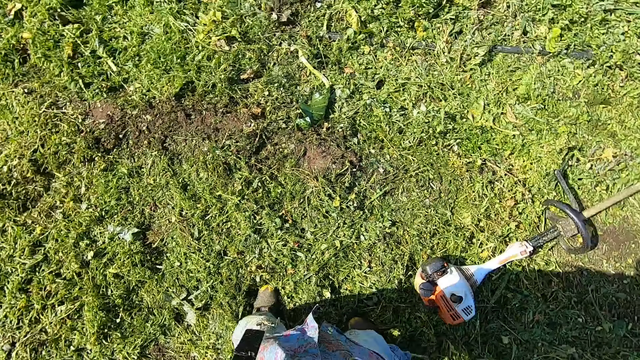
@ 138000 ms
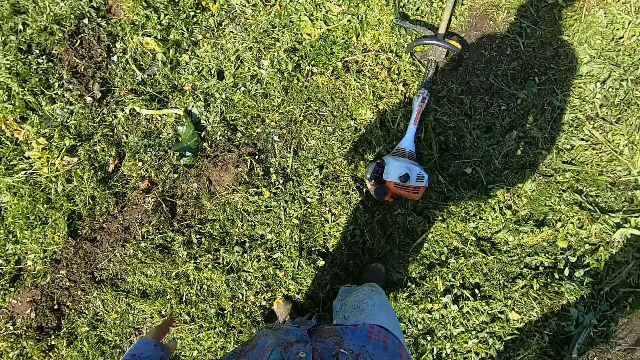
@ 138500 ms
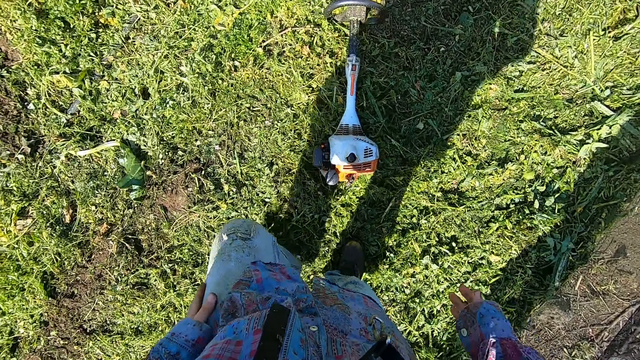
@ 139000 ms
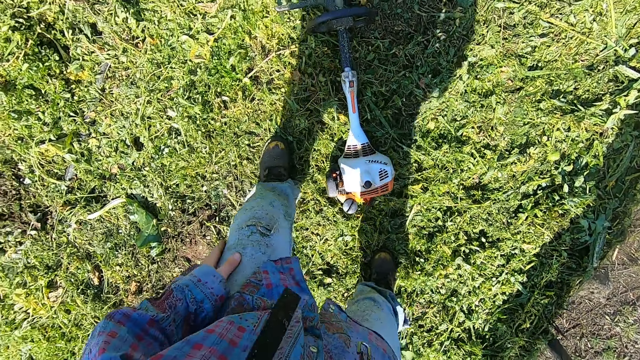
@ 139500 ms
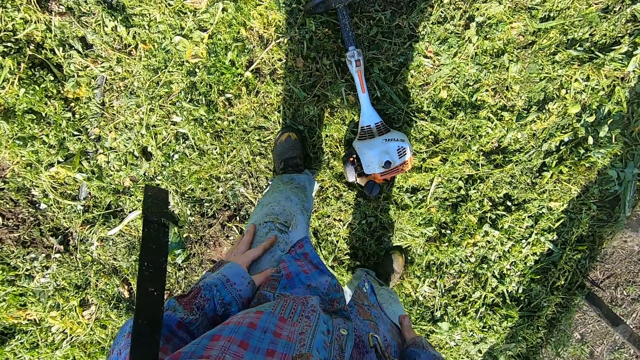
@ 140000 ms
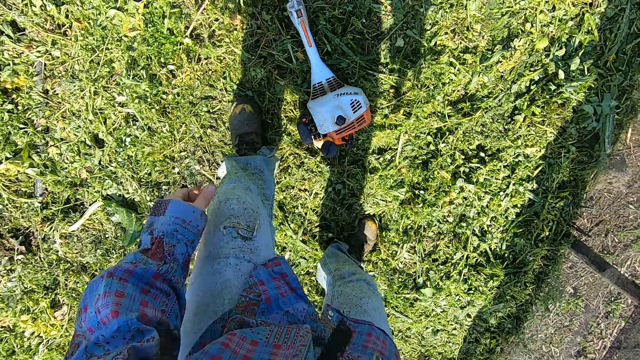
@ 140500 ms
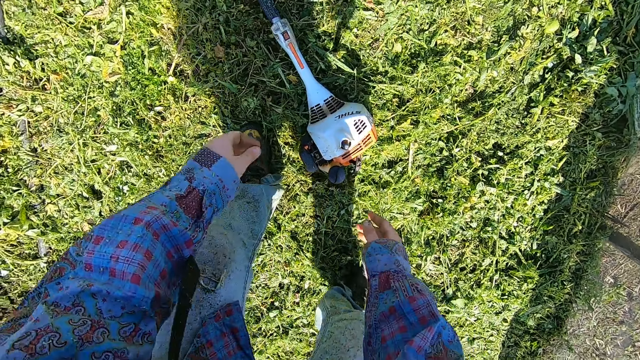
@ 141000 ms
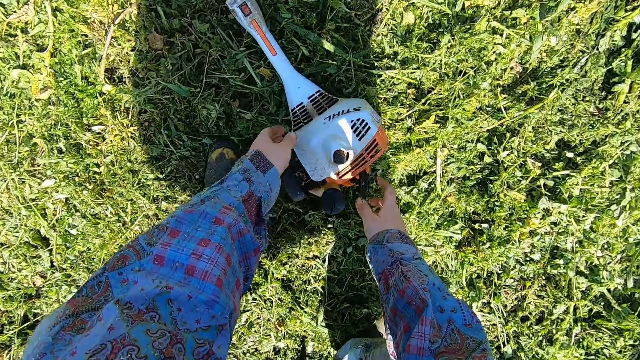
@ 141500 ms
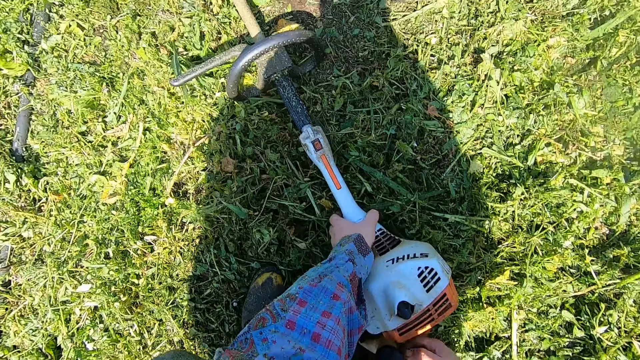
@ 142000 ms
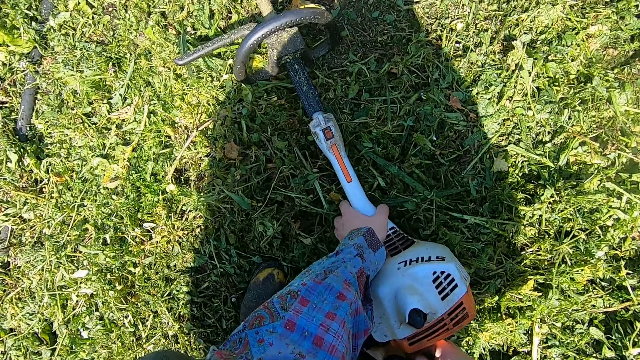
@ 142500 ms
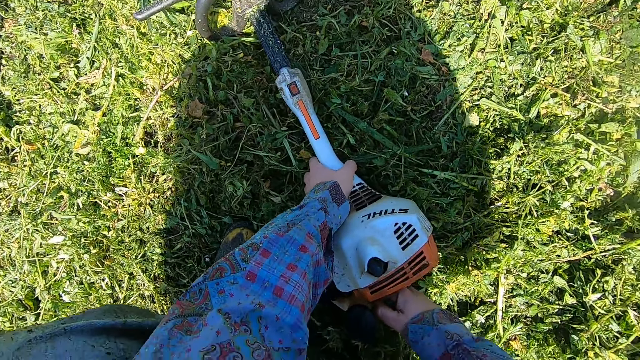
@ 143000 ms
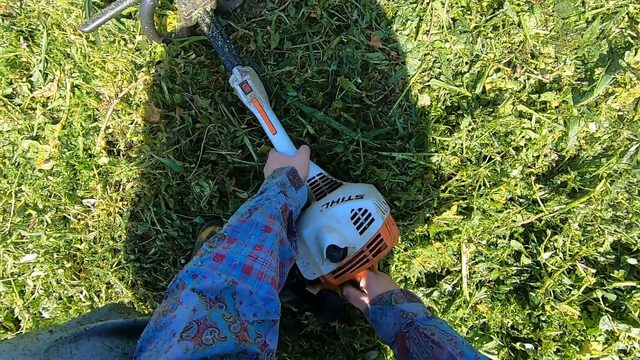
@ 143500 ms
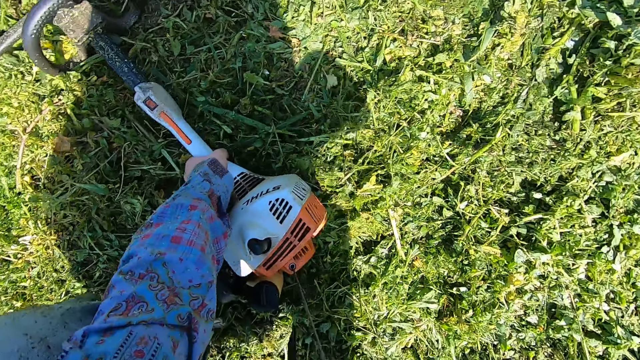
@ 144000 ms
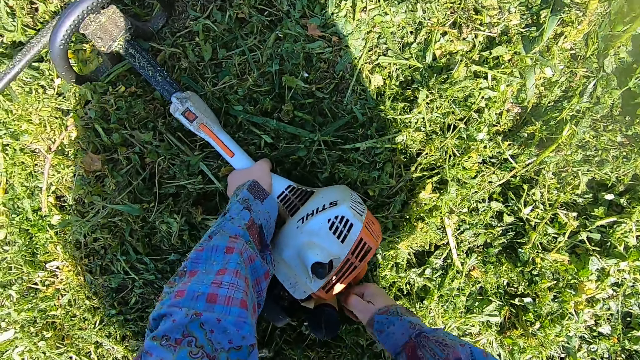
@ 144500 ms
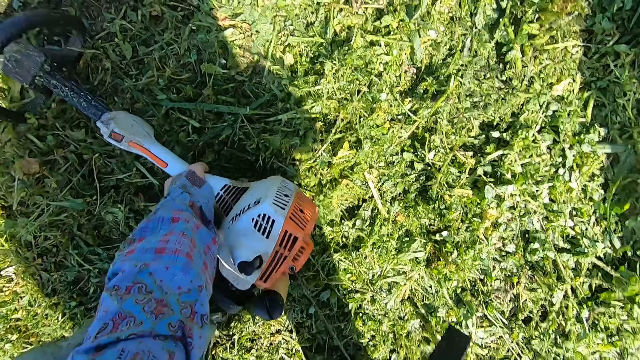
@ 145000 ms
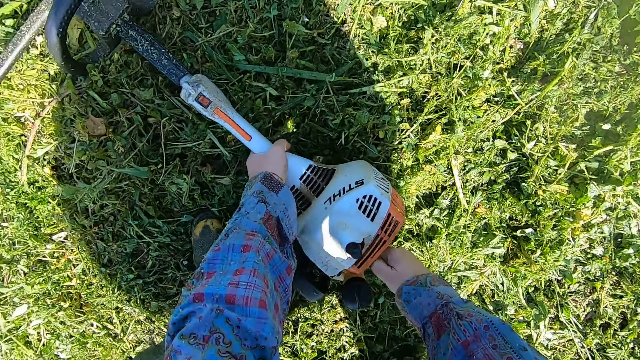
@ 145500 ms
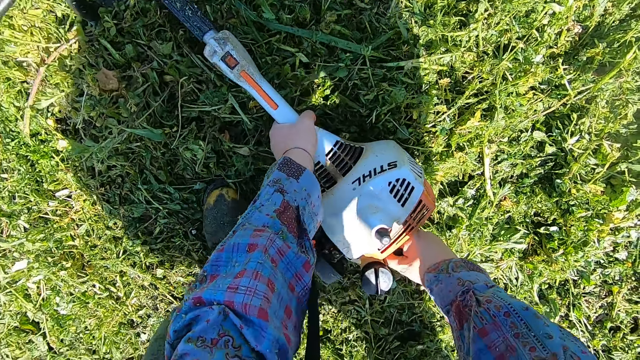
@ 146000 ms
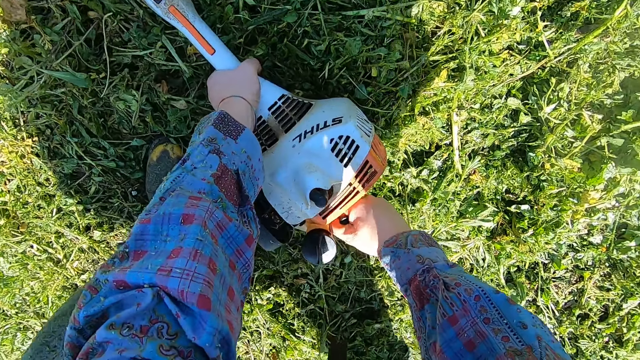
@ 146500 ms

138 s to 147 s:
The camera wearer pulls the recoil starter pull.

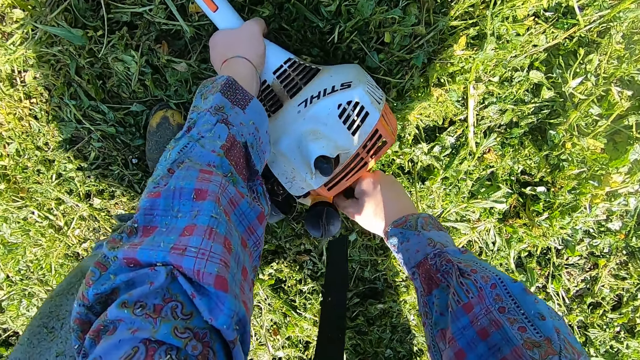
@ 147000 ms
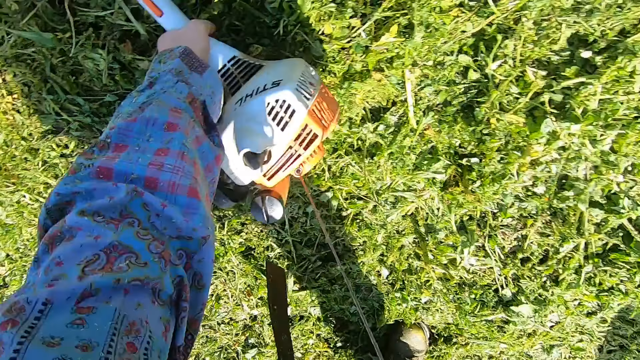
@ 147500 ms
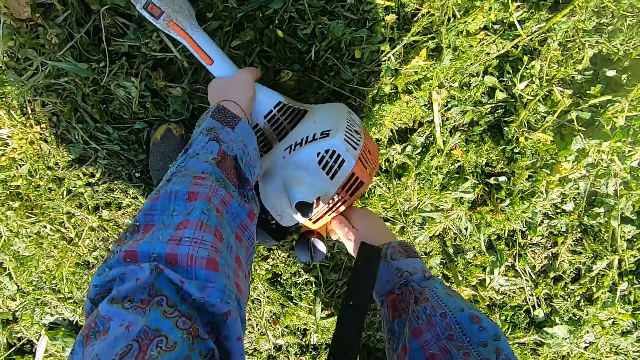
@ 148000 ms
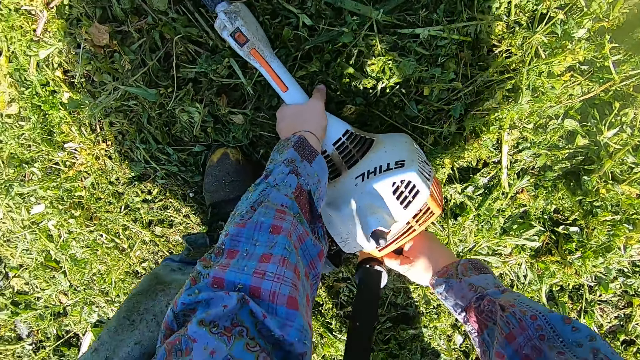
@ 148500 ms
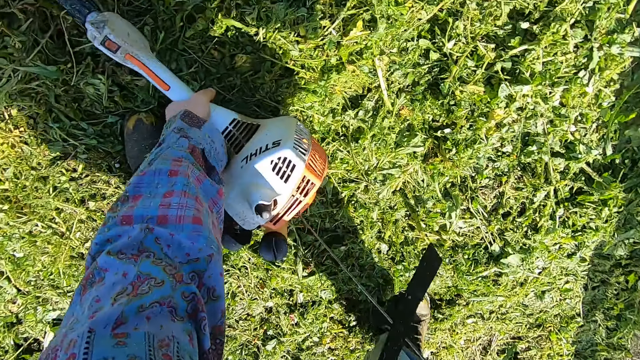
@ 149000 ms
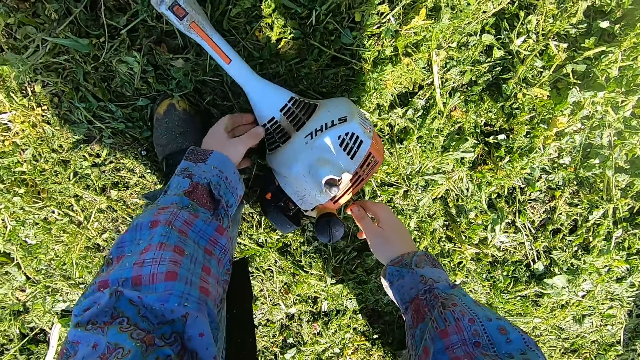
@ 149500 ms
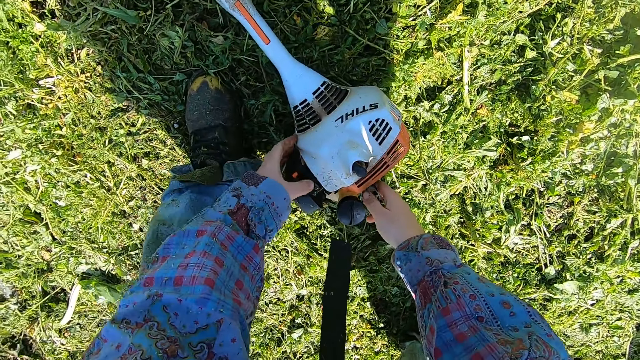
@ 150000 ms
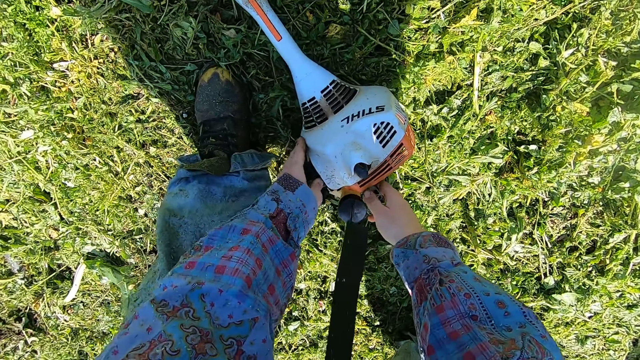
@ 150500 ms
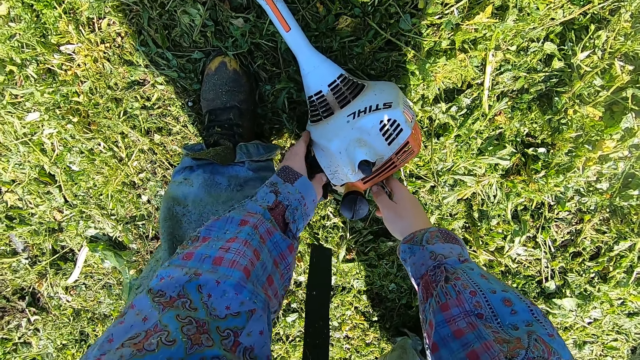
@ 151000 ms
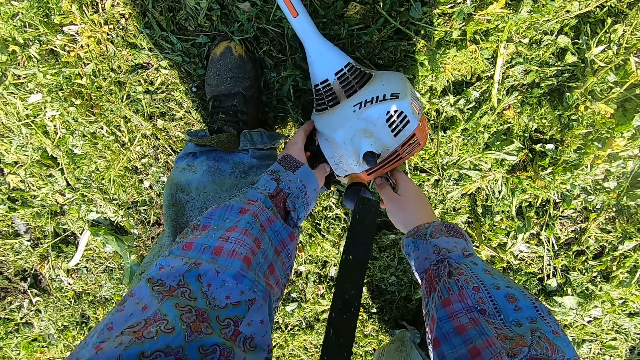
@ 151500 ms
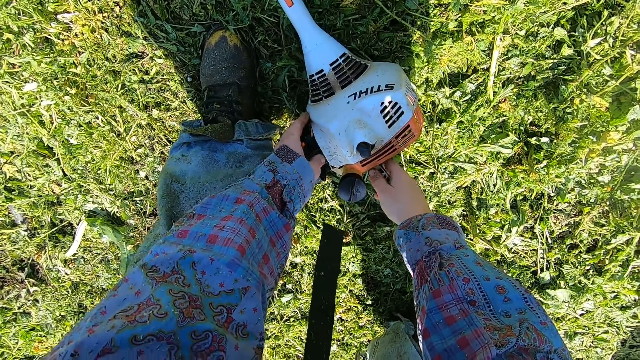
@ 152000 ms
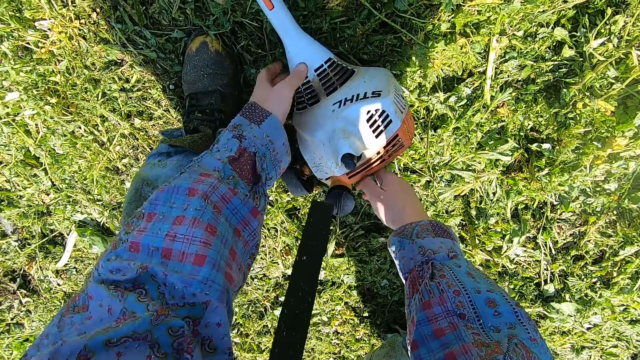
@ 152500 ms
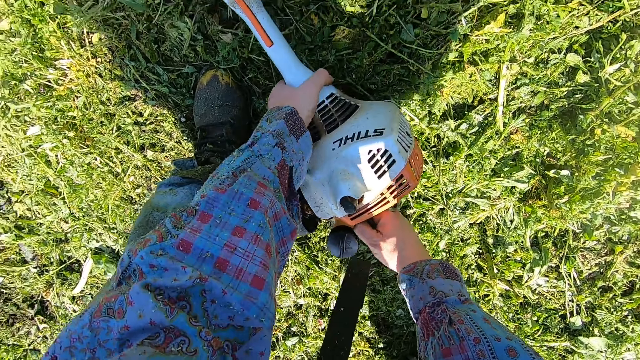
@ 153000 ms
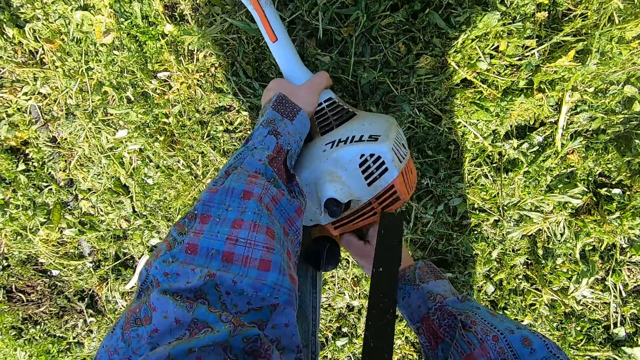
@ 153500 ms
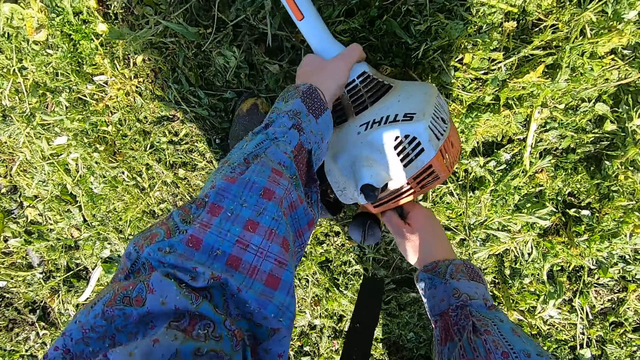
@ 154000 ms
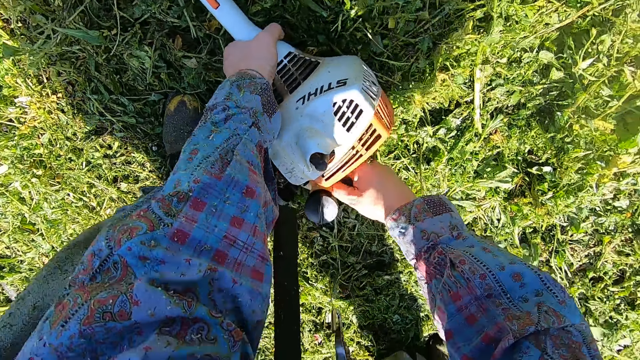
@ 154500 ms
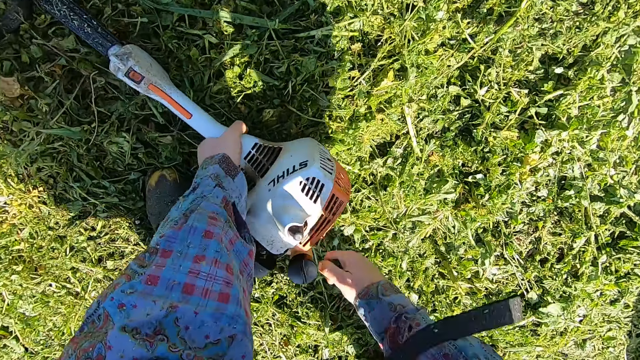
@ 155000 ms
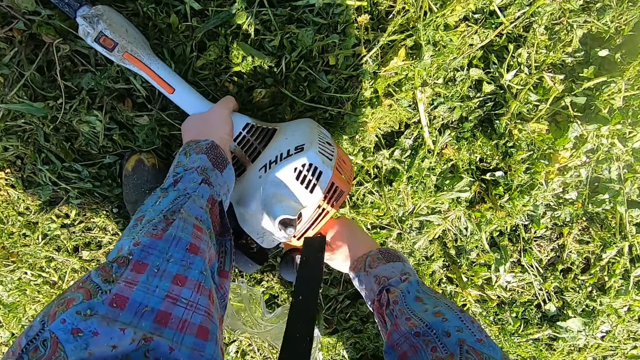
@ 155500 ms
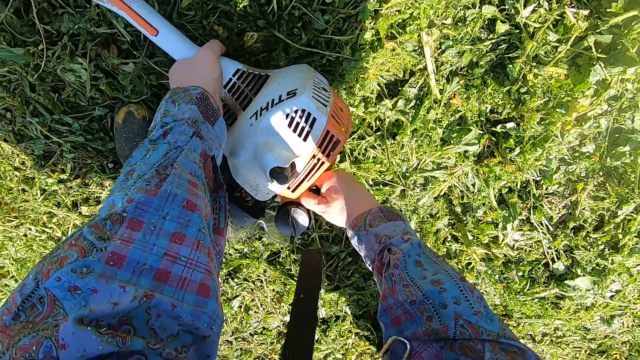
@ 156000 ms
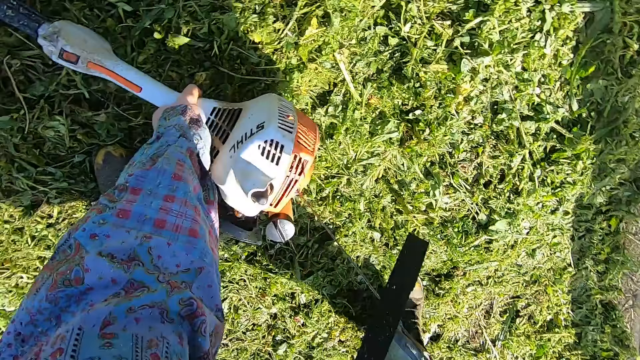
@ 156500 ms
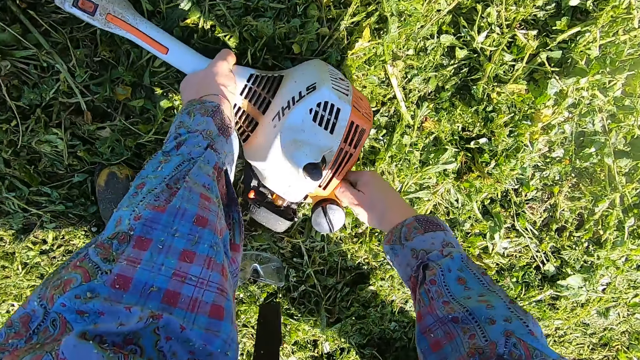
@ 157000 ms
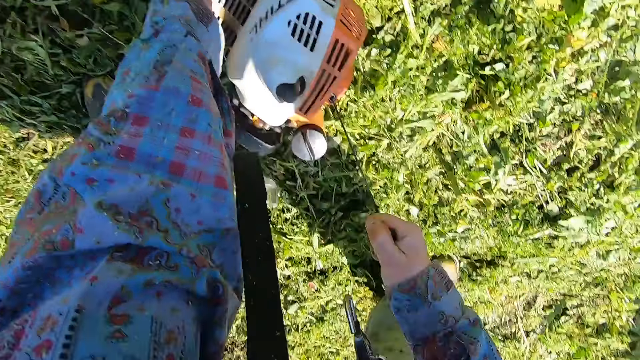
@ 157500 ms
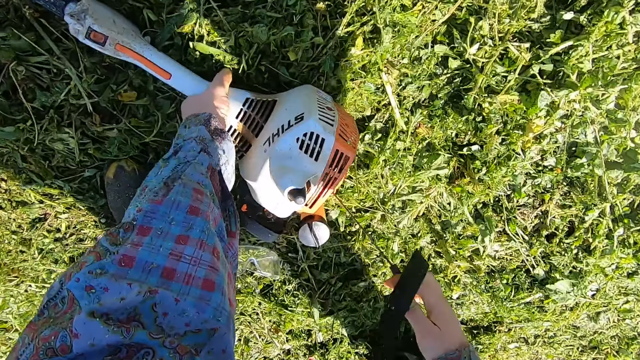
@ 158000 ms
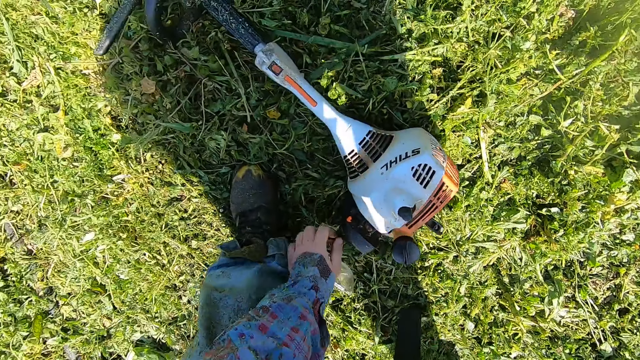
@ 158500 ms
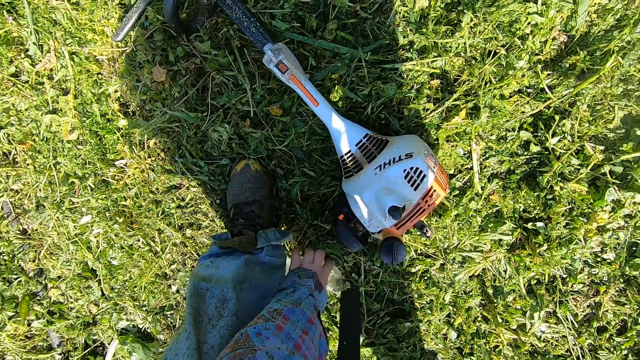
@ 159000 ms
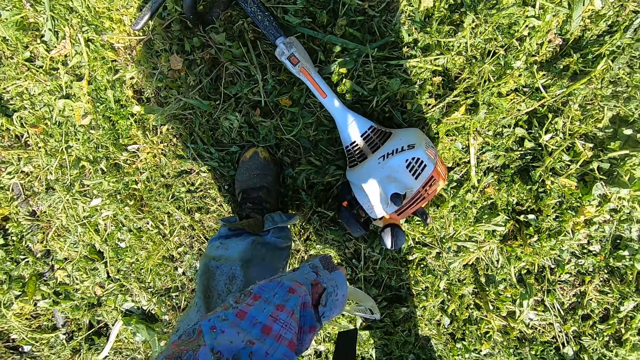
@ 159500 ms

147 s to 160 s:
The camera wearer presses the grass trimmer choke or brush cutter spark plug. They lift the grass trimmer. They pull the recoil starter pull. They pick the goggles from the floor.
